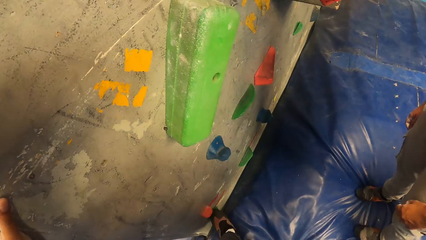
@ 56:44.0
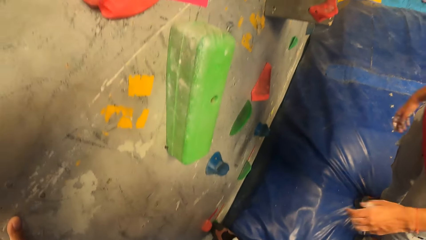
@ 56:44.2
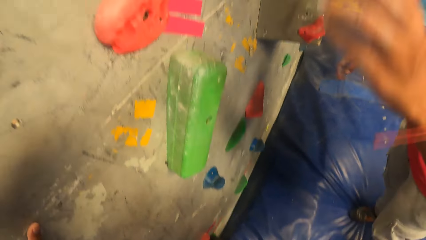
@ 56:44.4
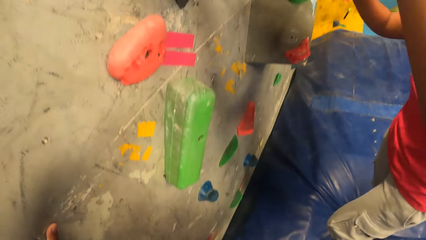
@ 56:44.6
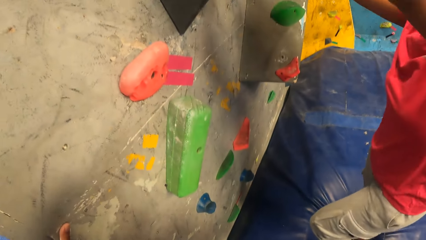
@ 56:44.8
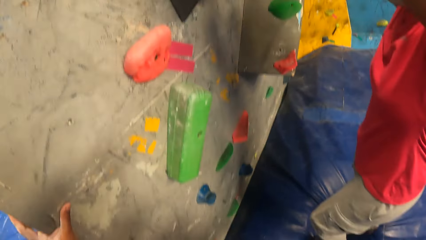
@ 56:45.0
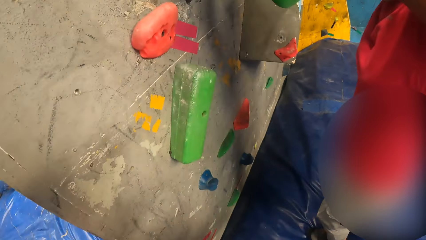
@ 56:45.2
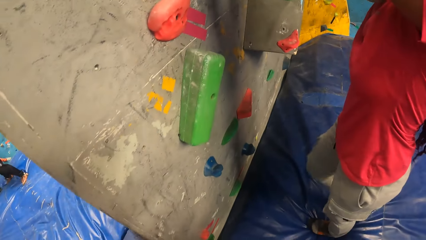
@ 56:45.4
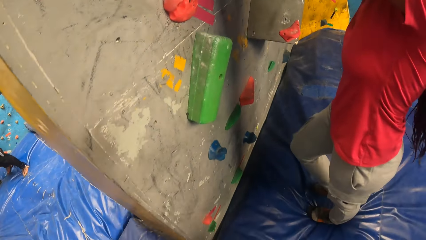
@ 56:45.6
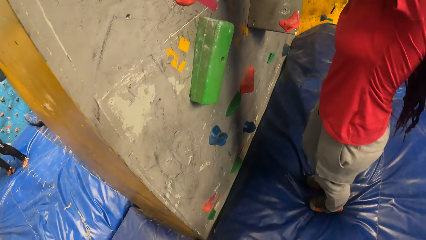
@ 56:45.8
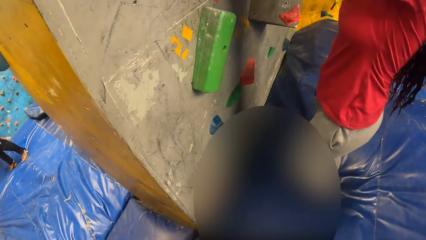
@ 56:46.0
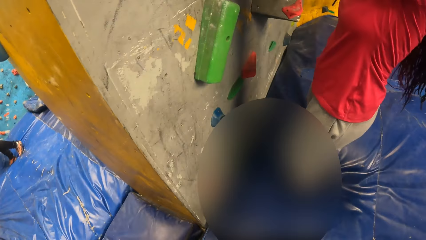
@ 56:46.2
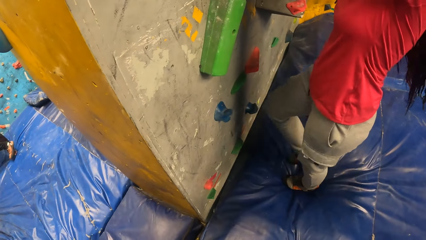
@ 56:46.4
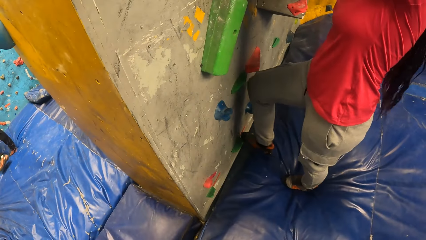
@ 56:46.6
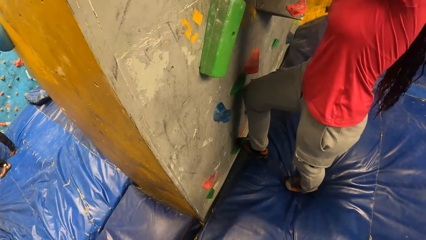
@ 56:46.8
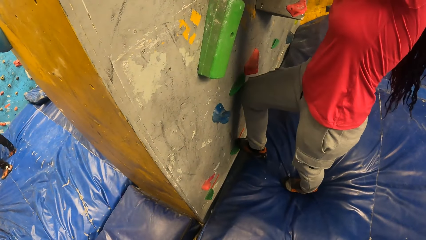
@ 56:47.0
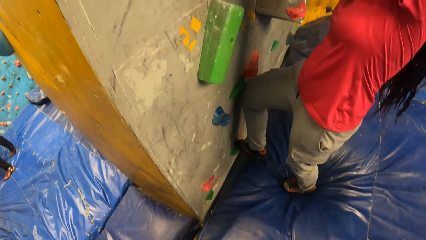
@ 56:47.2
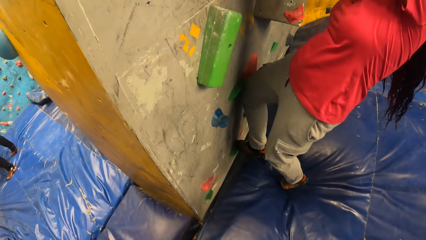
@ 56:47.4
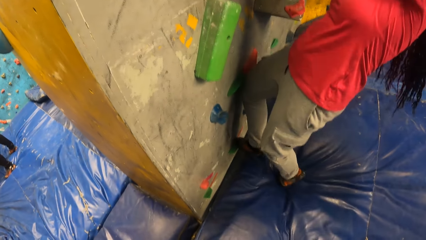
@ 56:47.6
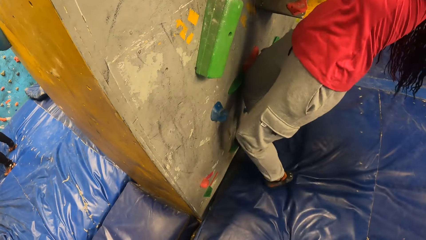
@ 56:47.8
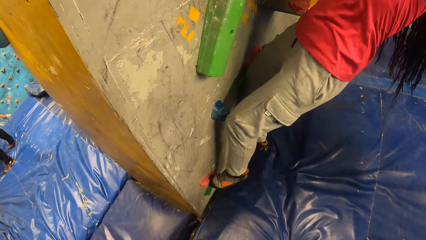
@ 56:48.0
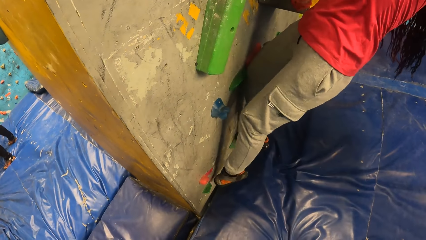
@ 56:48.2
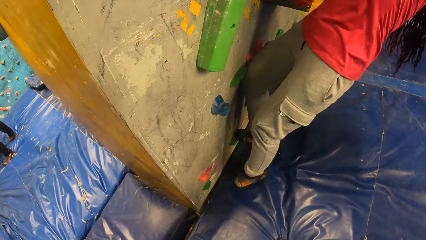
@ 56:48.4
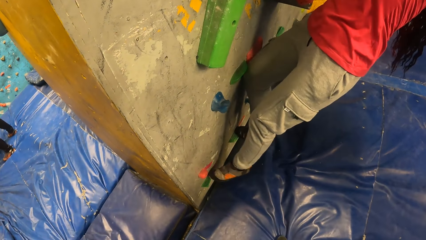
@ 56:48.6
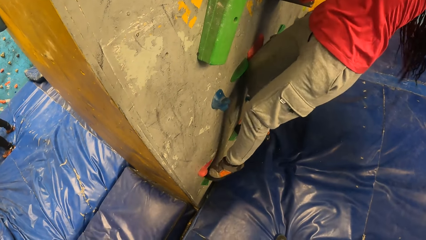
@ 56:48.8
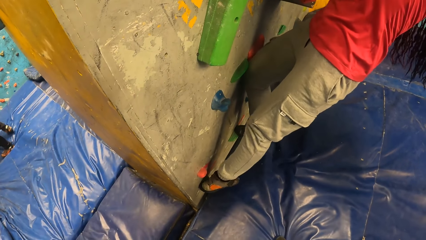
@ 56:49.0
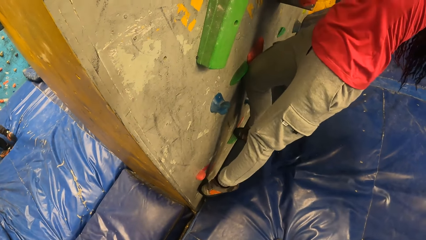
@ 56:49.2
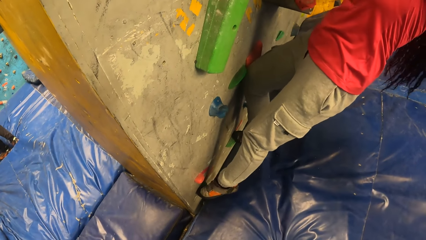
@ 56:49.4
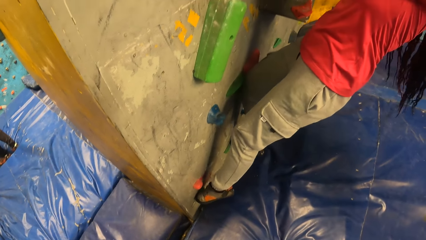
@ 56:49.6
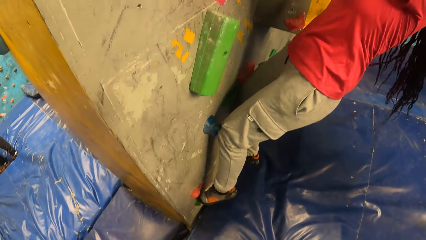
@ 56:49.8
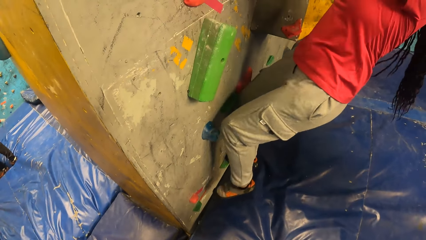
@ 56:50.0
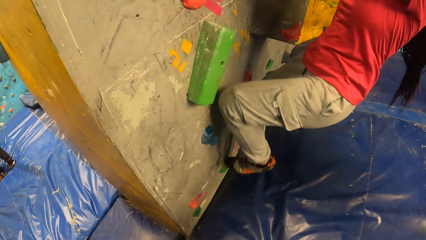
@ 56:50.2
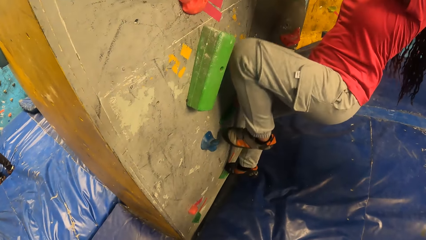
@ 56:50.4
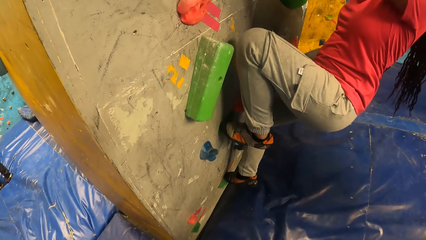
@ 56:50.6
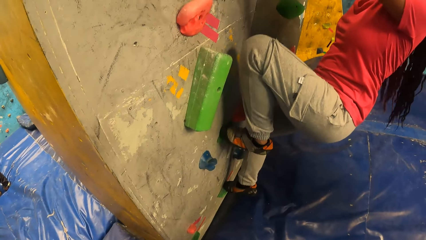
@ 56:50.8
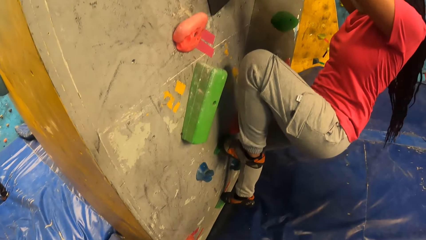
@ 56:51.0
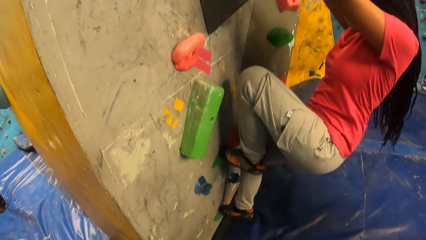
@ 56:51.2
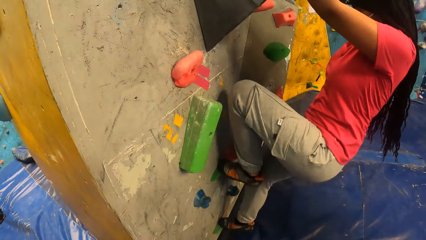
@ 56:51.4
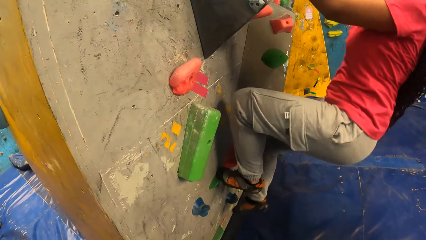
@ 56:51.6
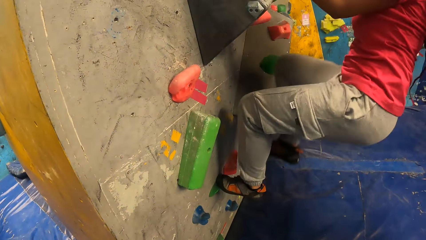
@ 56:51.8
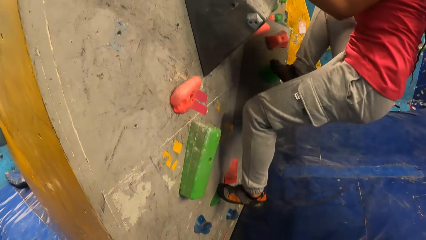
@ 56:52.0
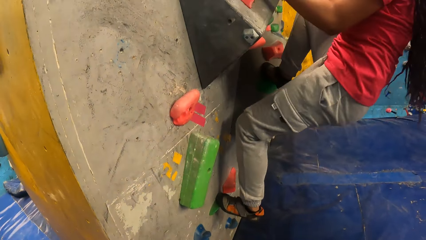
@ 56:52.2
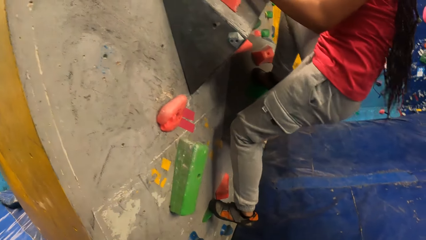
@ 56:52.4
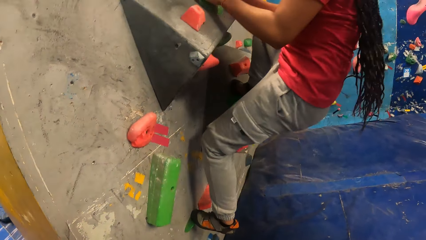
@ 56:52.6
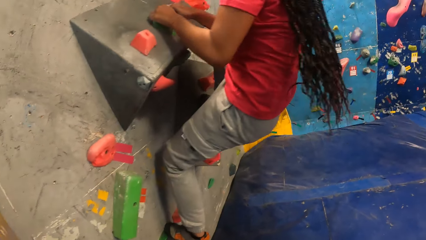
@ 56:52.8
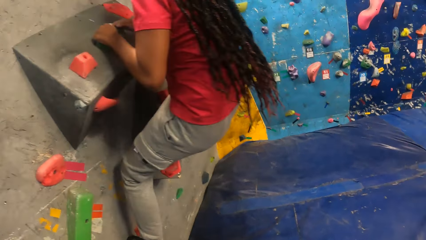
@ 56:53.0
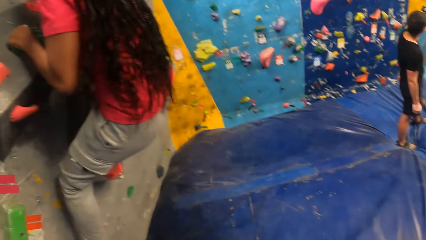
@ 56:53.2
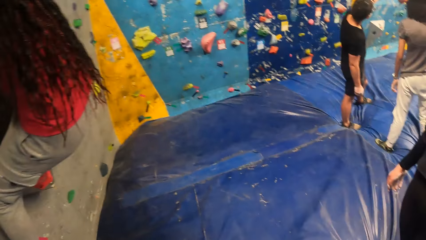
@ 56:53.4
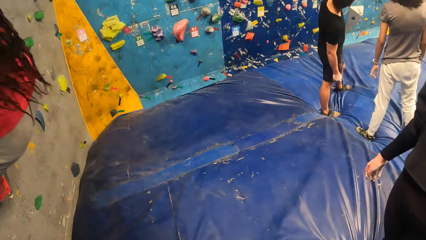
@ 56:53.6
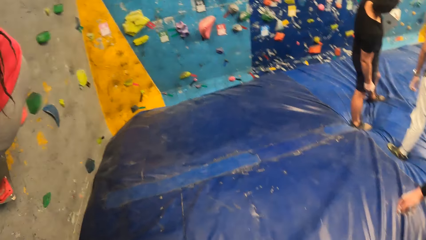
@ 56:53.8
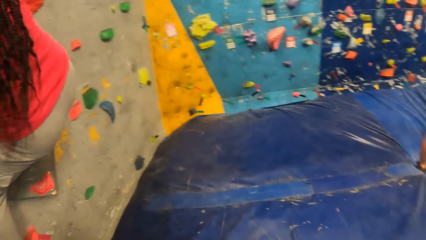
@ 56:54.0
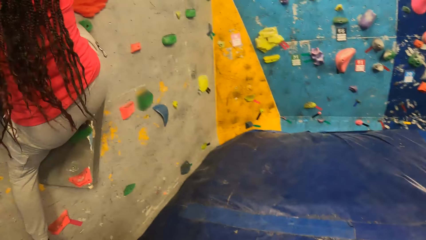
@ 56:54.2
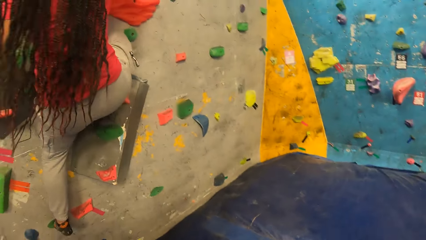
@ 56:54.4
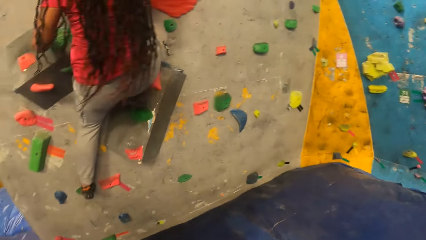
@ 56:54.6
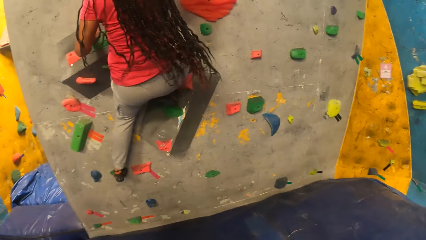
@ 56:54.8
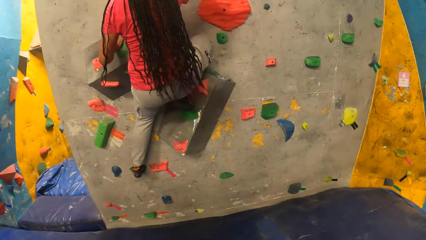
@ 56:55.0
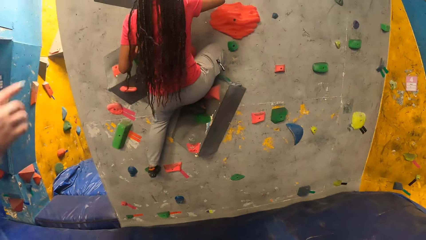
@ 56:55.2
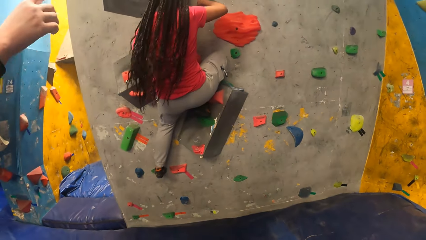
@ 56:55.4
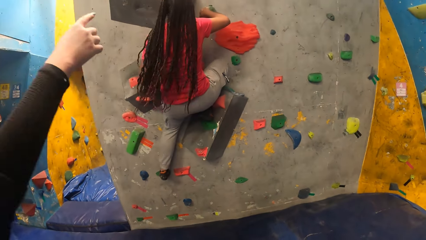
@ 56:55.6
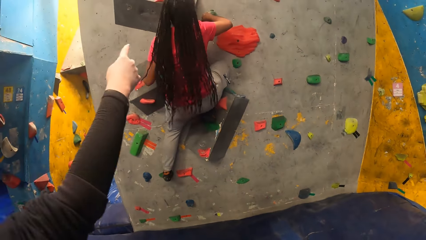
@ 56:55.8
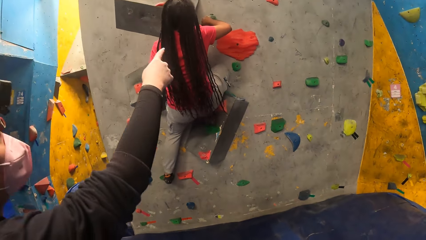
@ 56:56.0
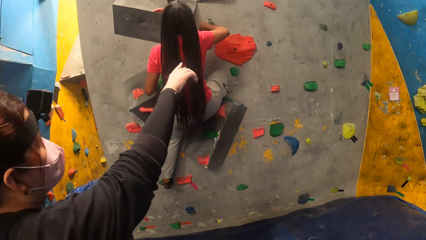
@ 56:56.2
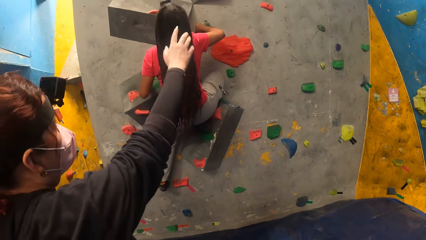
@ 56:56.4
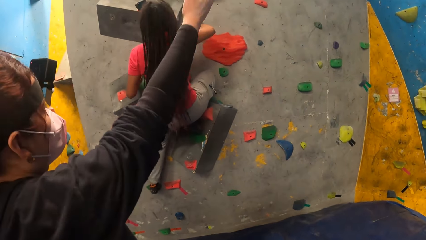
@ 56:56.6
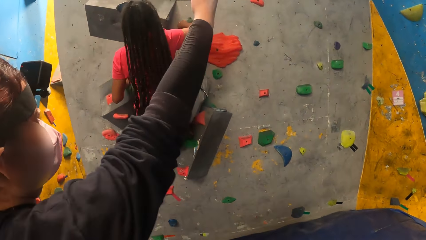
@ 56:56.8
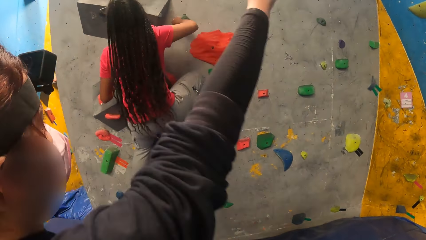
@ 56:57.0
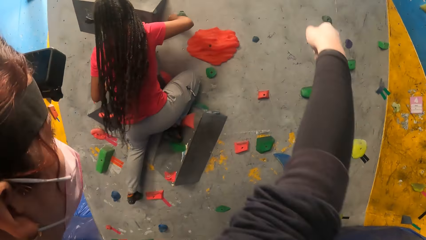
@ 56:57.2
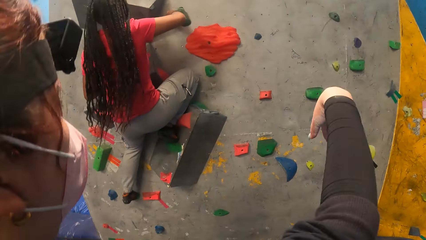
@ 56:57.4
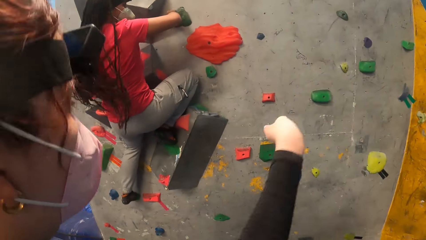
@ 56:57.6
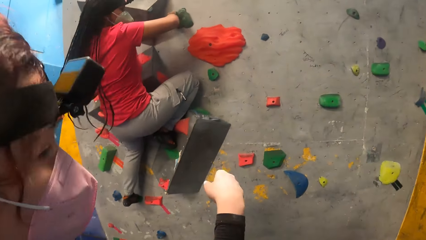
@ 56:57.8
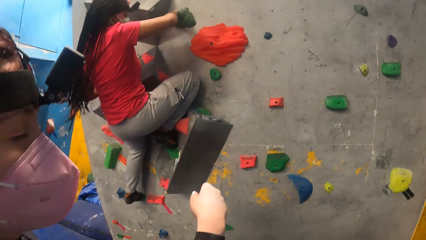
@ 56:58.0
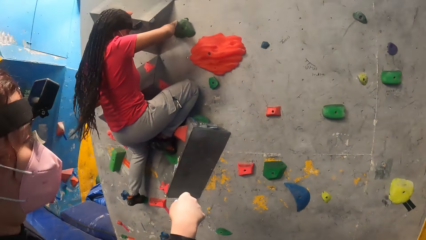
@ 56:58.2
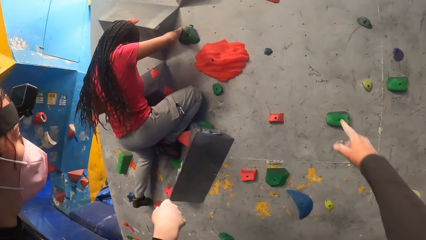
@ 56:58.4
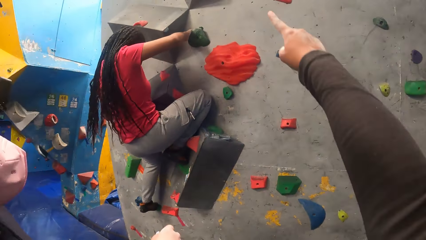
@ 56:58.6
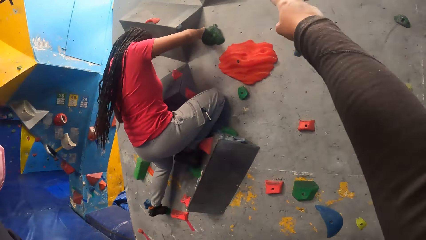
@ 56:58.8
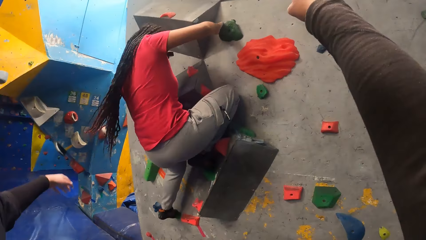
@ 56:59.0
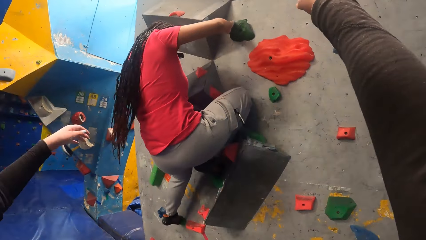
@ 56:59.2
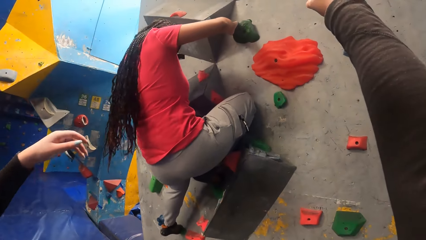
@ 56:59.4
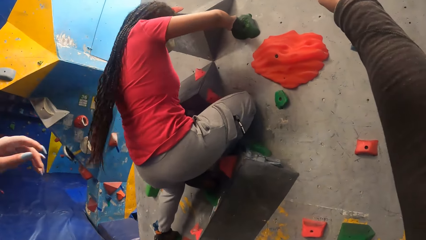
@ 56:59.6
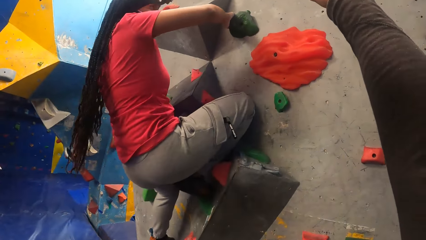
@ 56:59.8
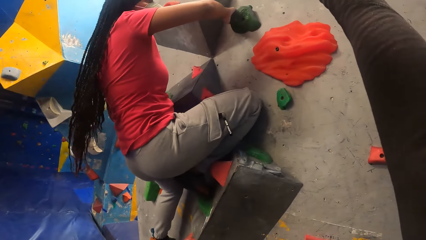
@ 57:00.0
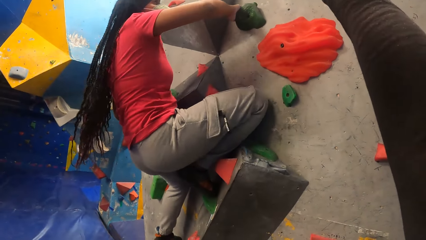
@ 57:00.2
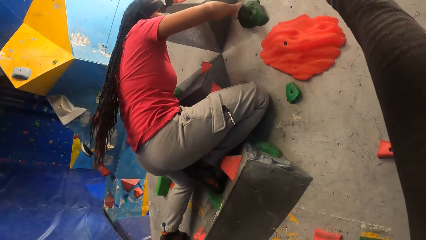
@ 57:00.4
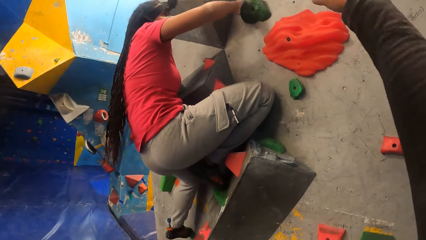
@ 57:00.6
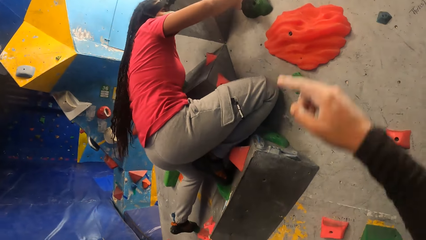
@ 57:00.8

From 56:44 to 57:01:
A woman climbs the bouldering wall. The camera wearer turns around. Another person raises hand around. The woman climbs the wall by climbing holds. The camera wearer points at the wall.
